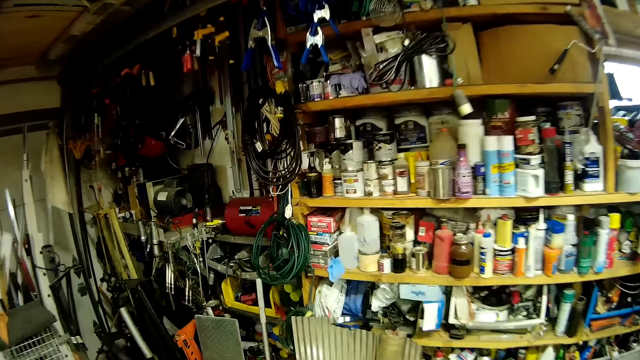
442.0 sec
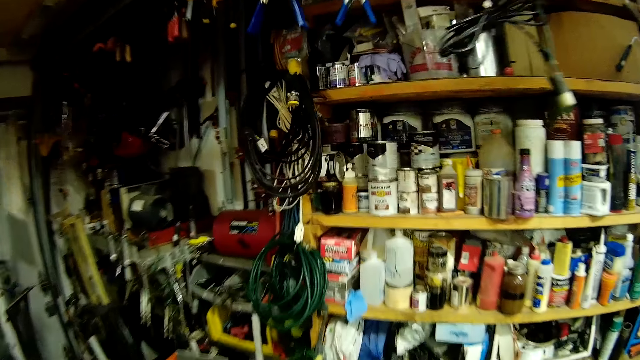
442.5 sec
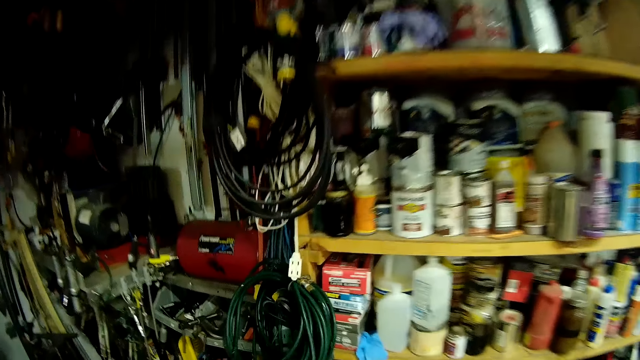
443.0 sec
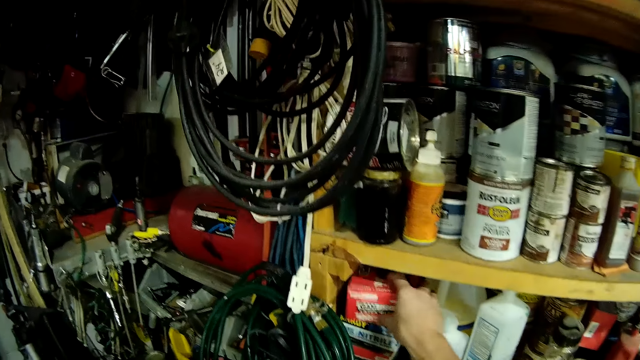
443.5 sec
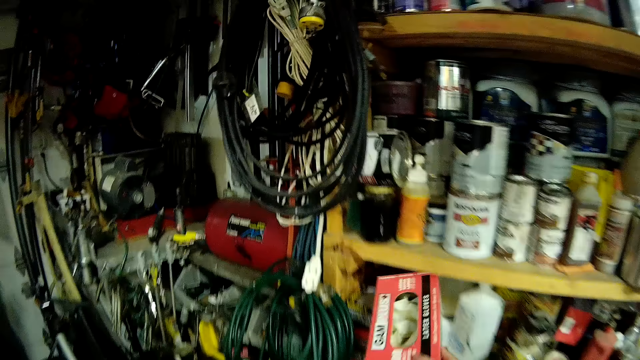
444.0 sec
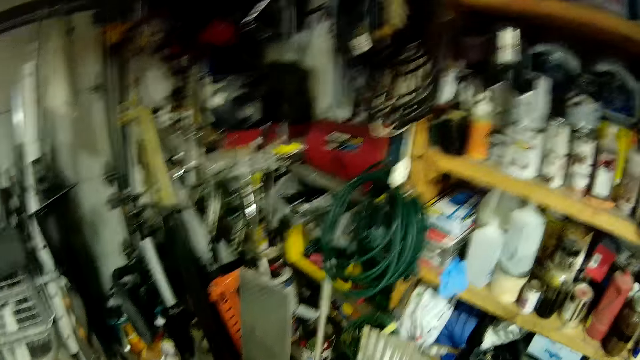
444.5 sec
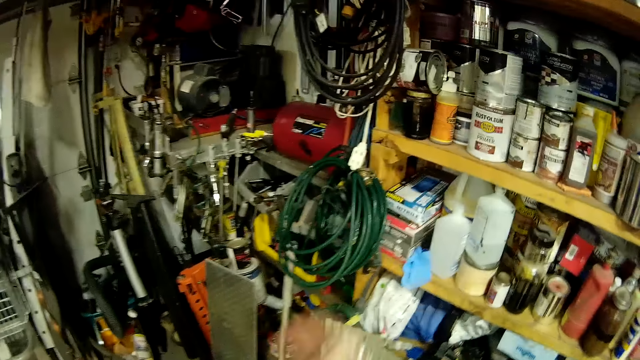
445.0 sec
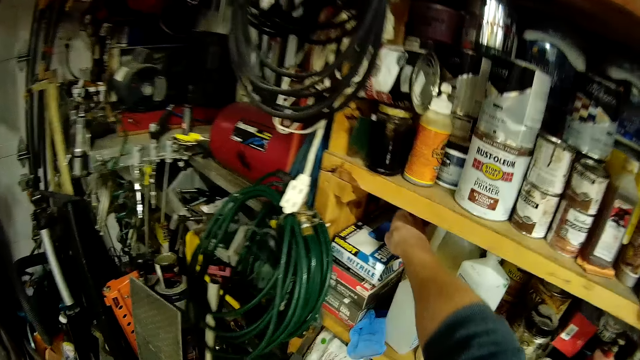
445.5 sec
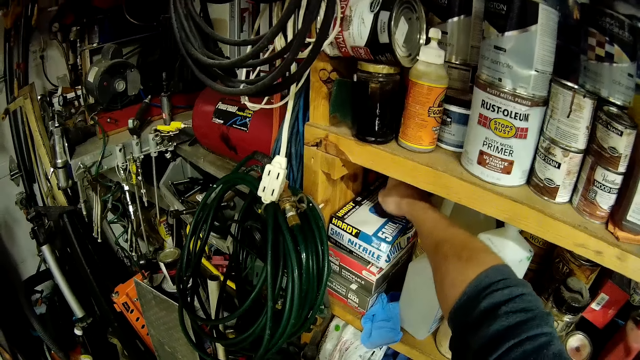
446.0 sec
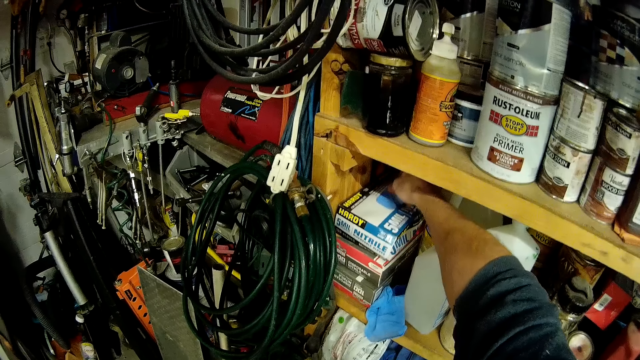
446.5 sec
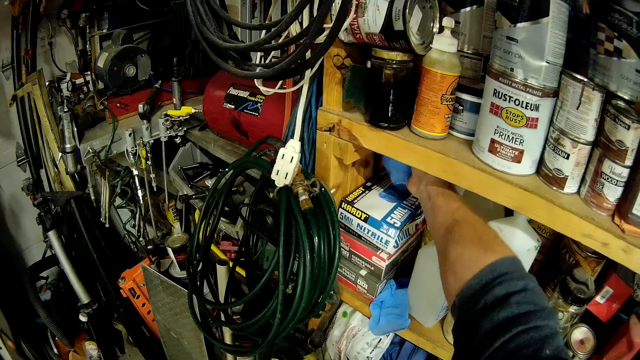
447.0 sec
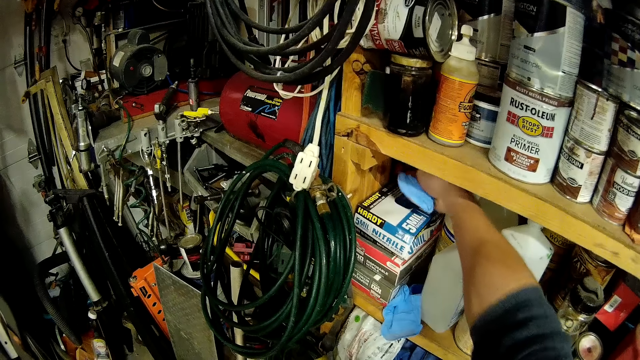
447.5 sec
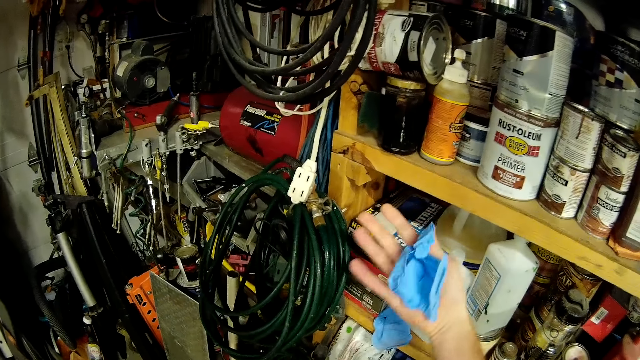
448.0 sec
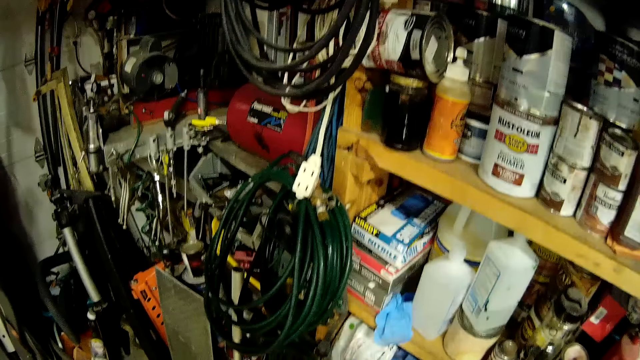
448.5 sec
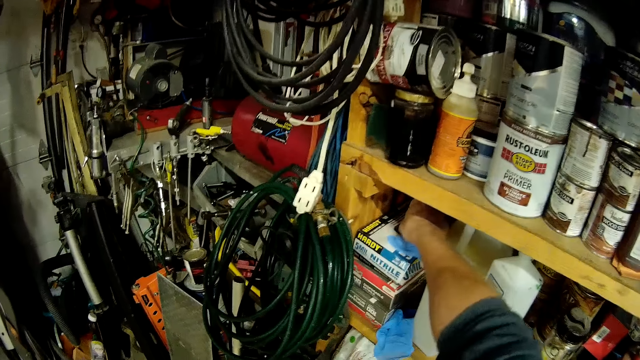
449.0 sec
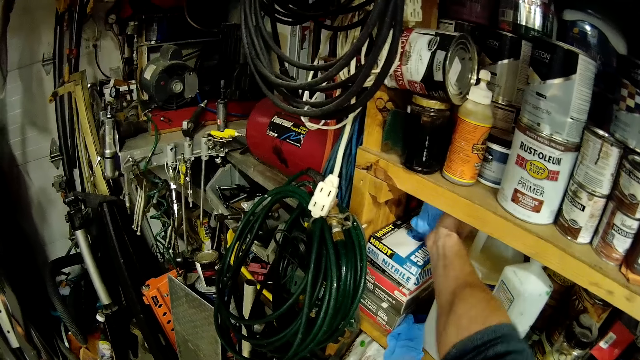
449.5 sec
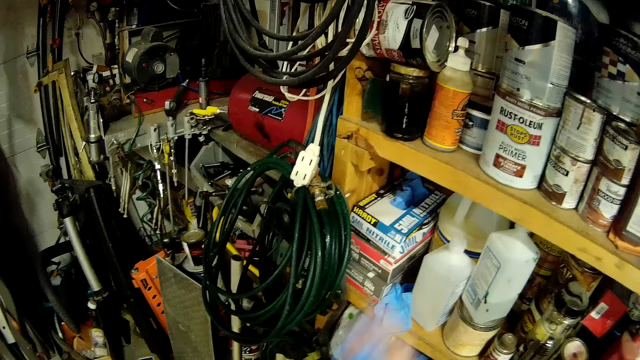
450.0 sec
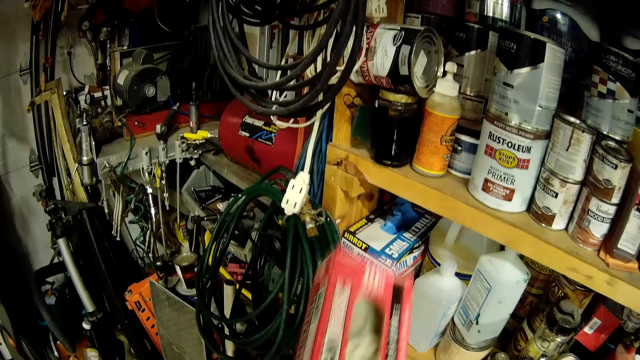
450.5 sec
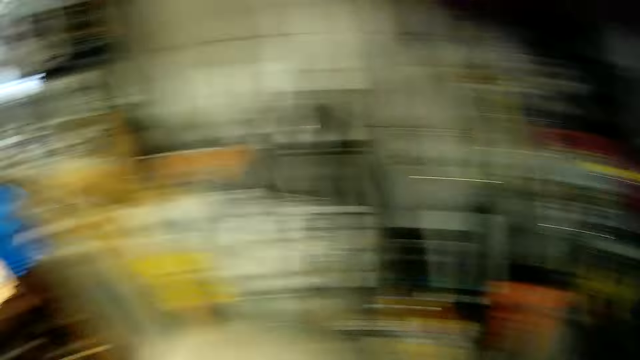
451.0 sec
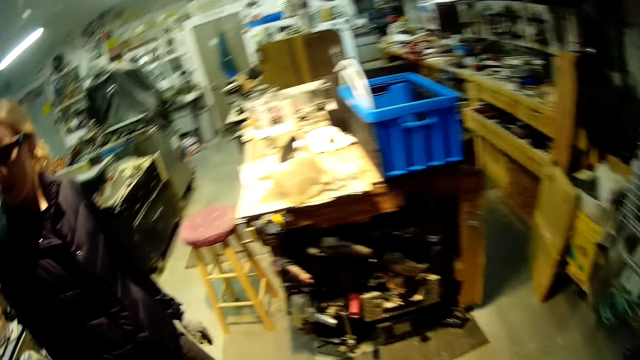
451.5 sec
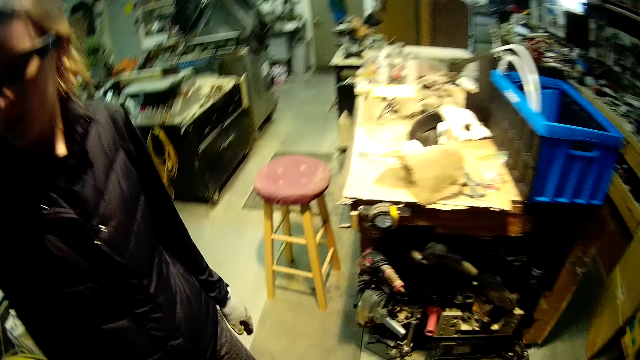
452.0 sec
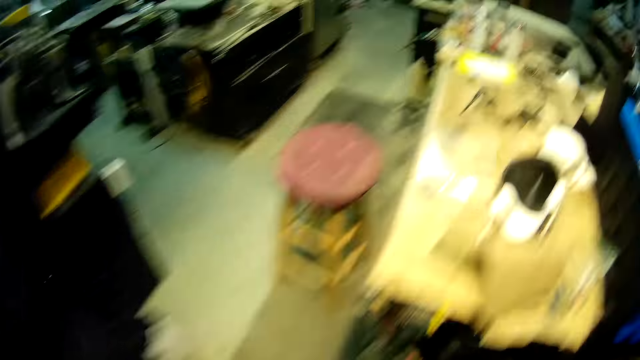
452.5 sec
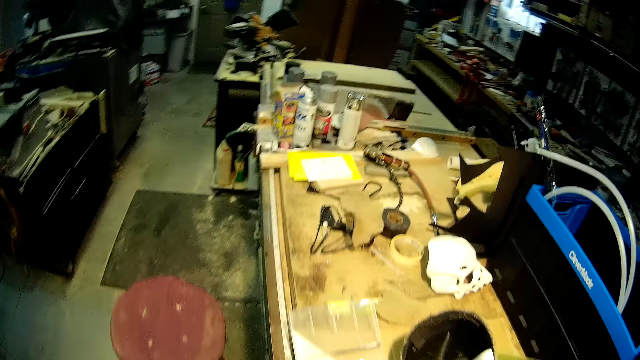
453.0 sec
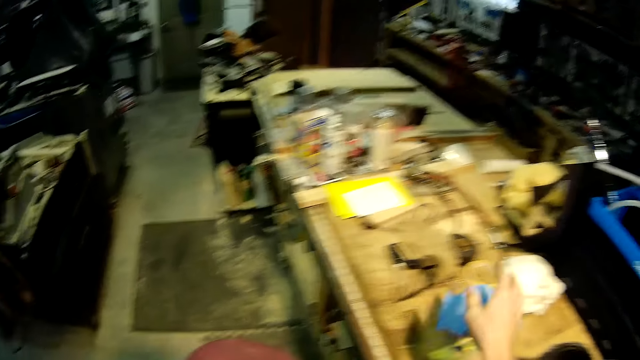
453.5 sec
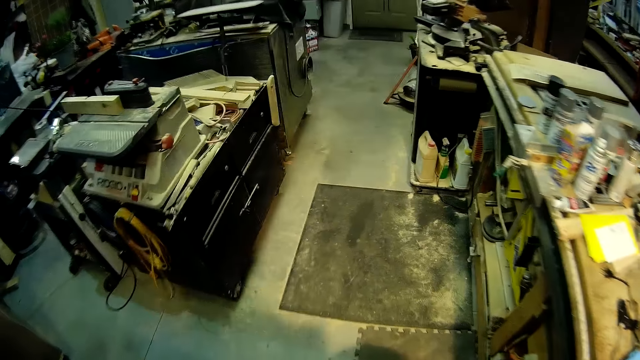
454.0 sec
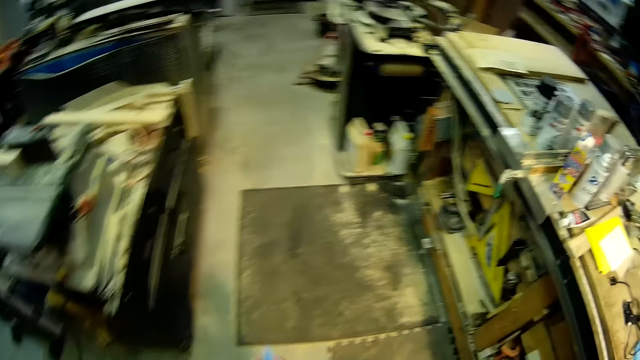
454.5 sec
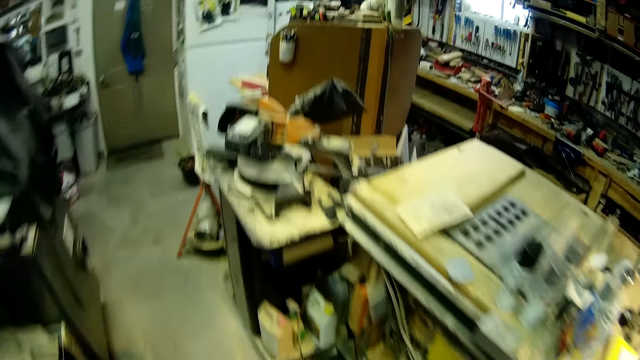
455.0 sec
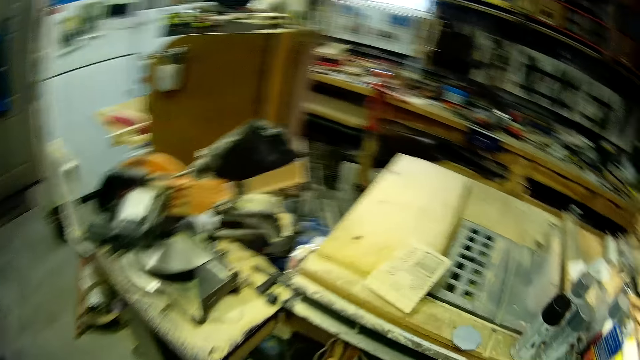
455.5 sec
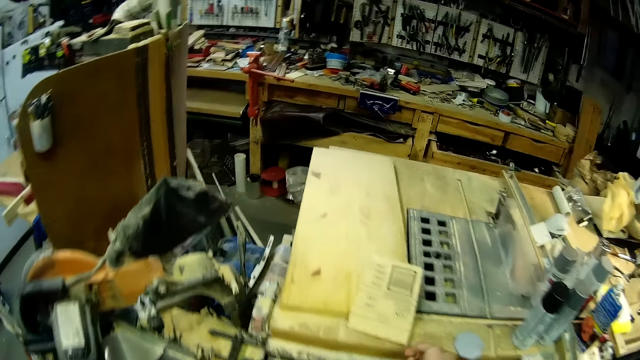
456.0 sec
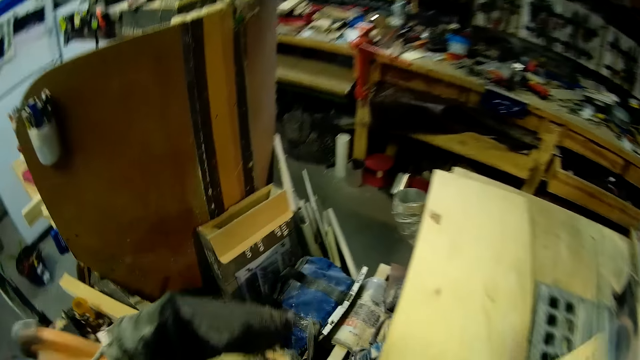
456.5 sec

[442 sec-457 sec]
The camera wearer picks a box of gloves from a shelf with his right hand. He picks a glove from another box of gloves on the shelf with his right hand. He picks another glove from the second box of gloves on the shelf with his right hand. He places the first box of gloves on the second box of gloves in the shelf with his right hand. He tosses the gloves on the work bench with his right hand.

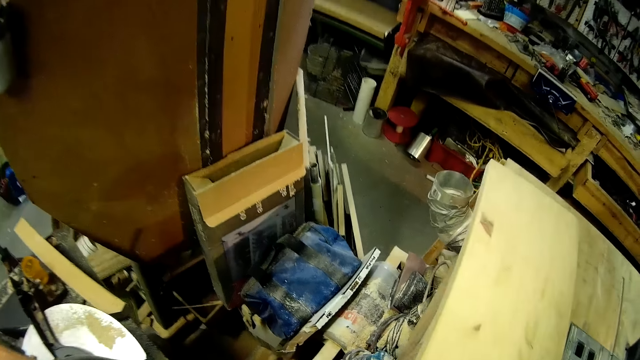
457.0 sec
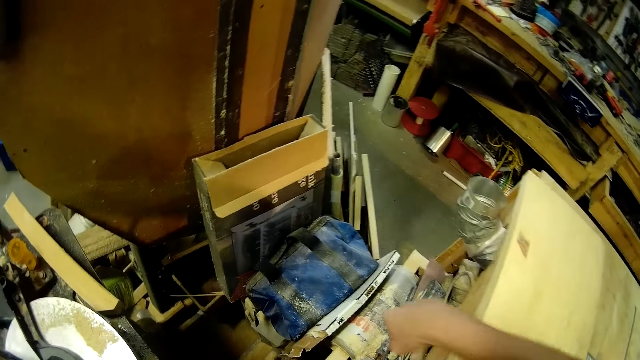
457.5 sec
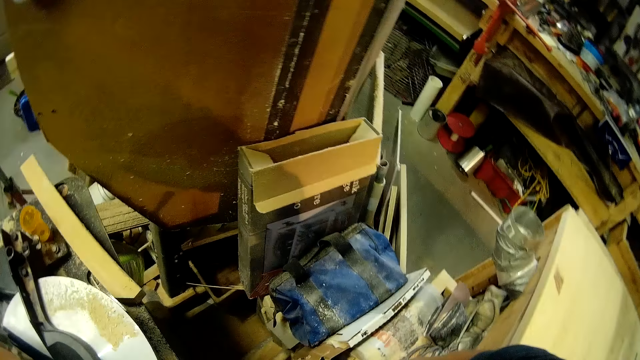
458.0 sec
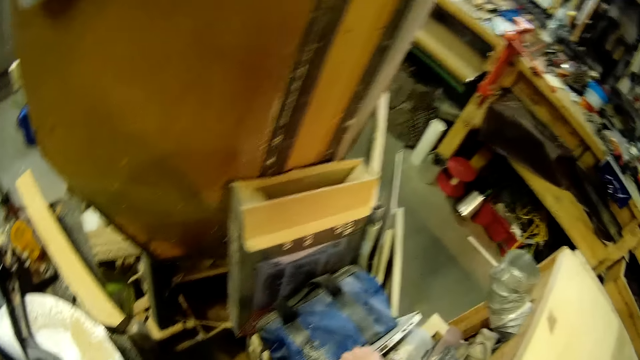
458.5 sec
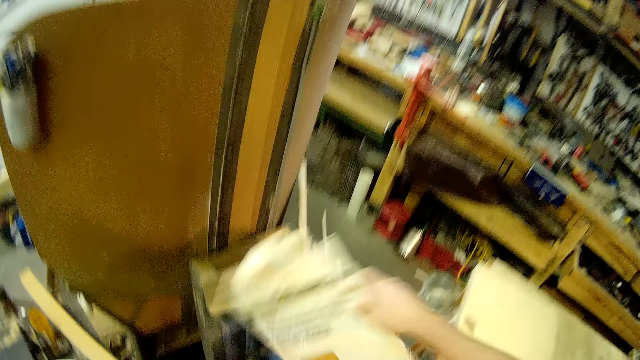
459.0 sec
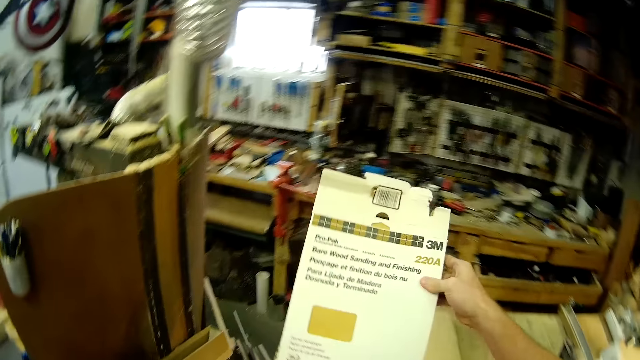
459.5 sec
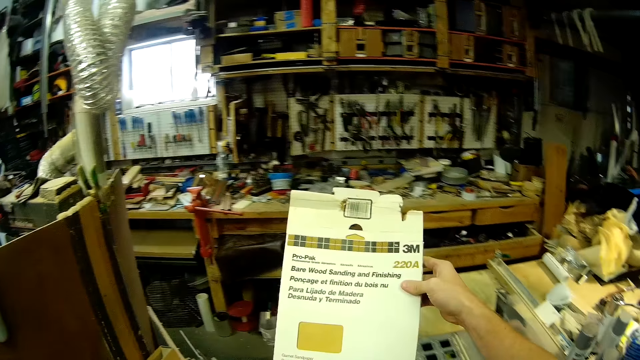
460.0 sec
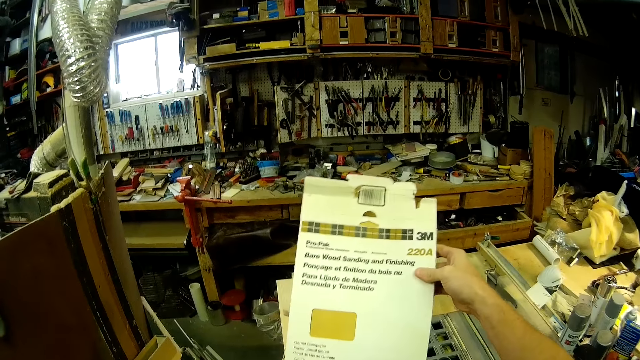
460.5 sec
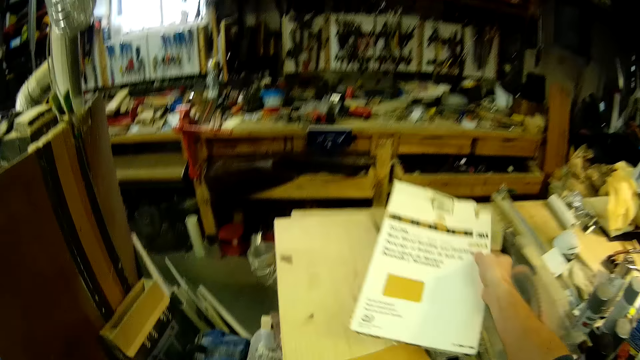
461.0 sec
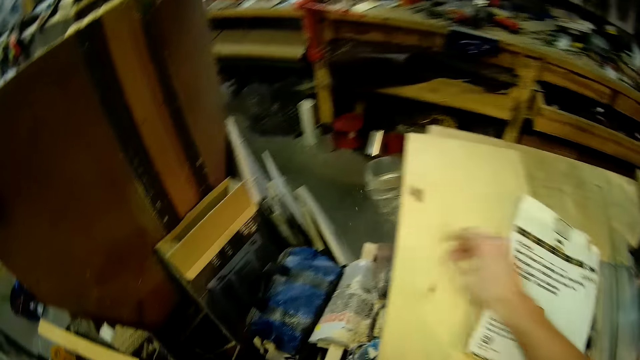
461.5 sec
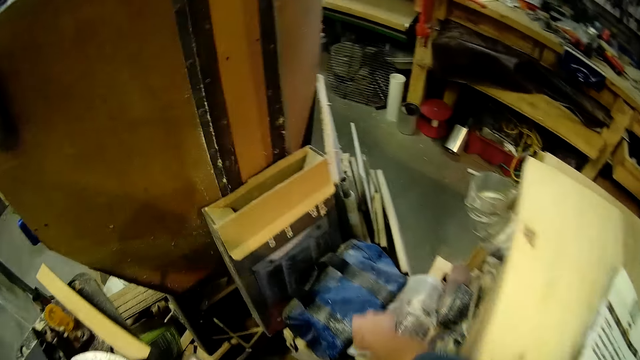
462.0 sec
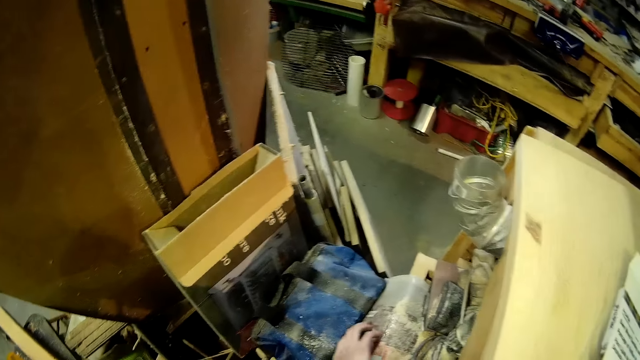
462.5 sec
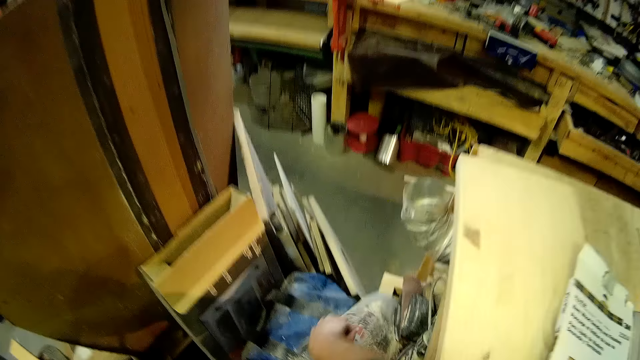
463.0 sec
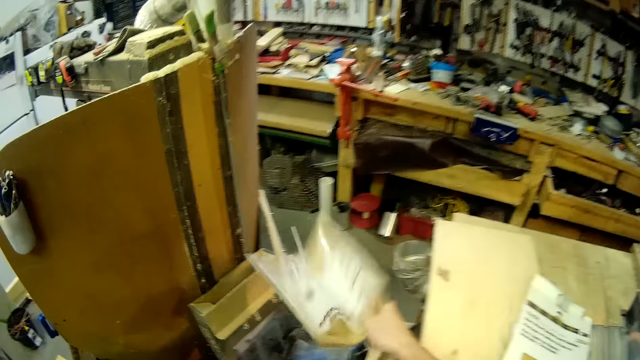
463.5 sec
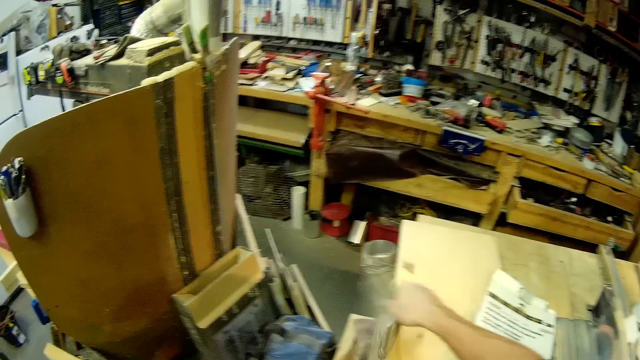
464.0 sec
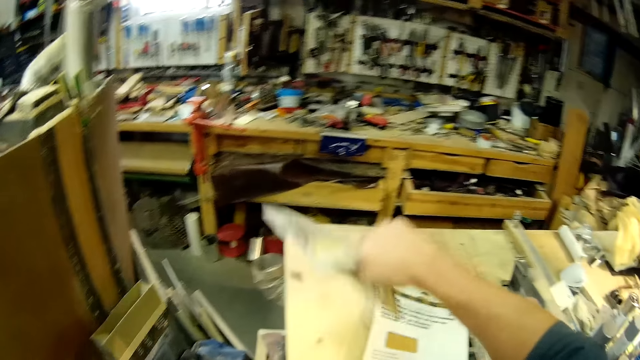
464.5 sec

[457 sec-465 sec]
The camera wearer puts a box on the table. He picks a package from a stack of tools with his right hand. He places the package on the work bench with his right hand. He picks another package from the stack of tools with his right hand.
